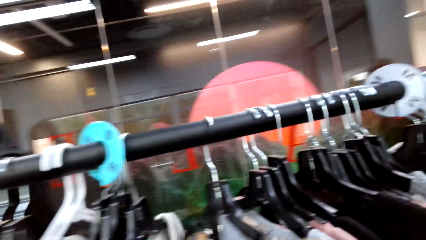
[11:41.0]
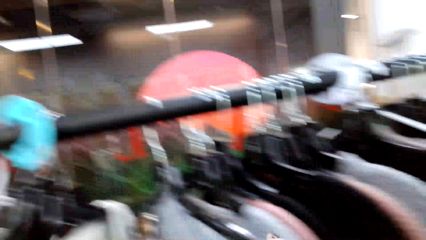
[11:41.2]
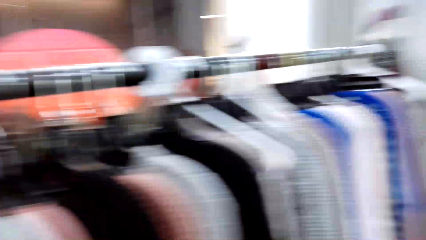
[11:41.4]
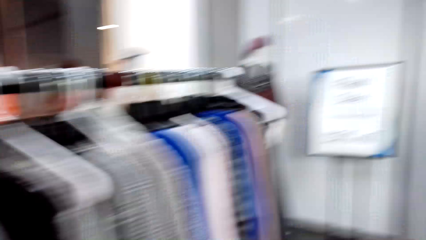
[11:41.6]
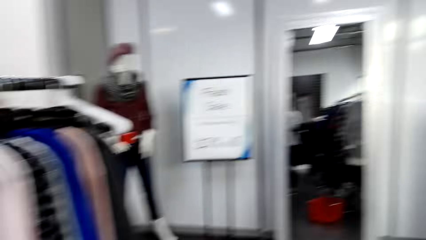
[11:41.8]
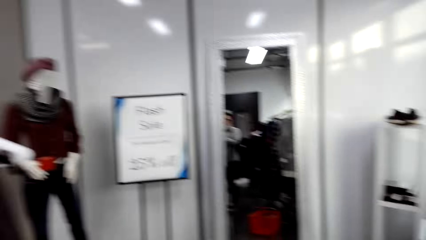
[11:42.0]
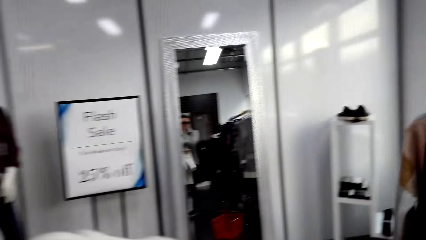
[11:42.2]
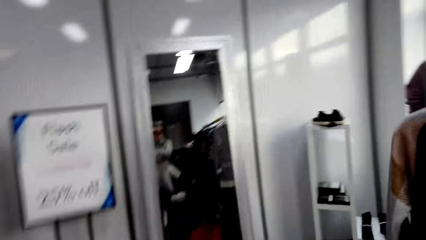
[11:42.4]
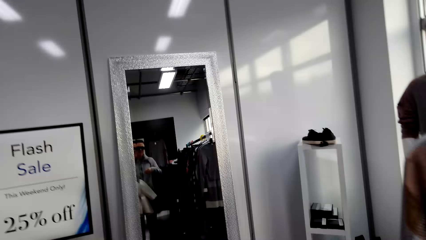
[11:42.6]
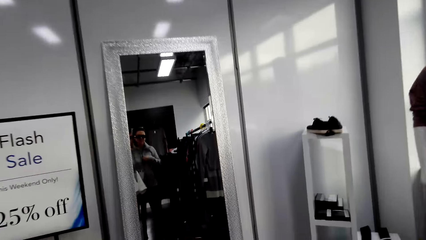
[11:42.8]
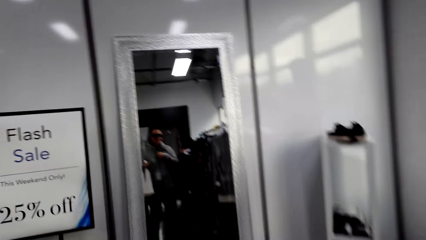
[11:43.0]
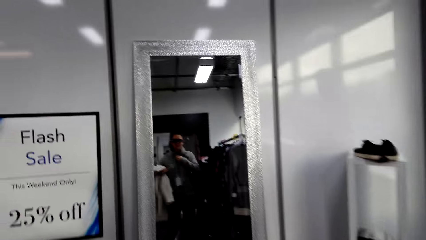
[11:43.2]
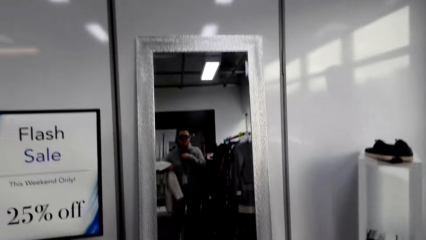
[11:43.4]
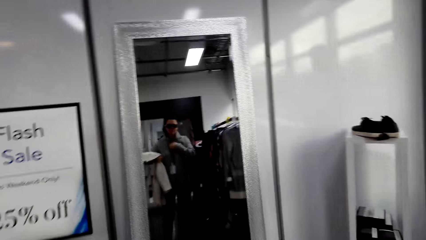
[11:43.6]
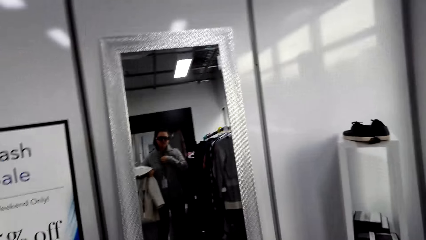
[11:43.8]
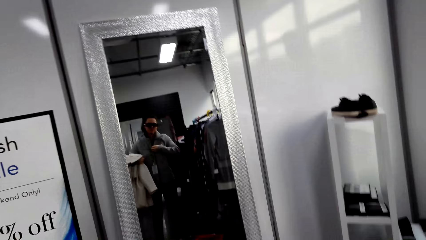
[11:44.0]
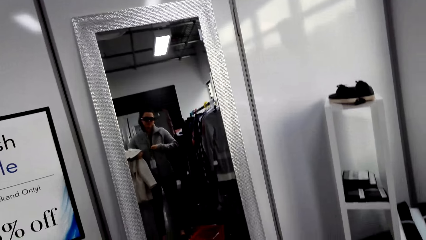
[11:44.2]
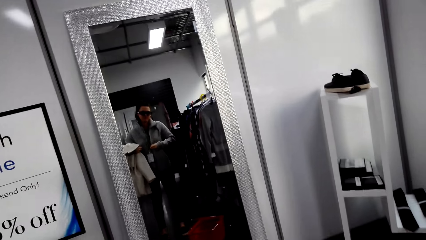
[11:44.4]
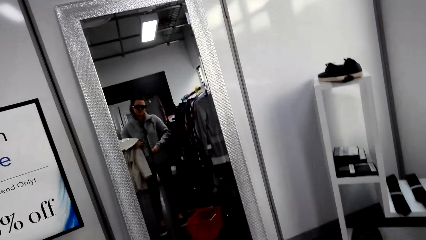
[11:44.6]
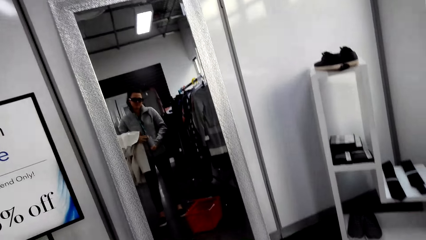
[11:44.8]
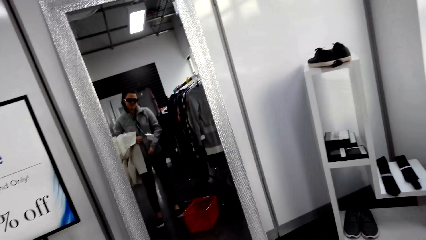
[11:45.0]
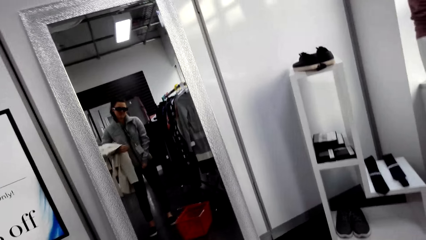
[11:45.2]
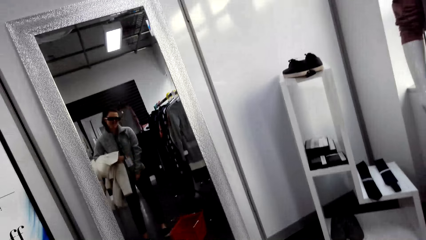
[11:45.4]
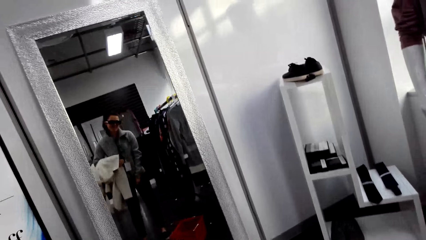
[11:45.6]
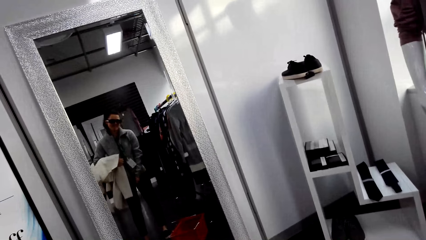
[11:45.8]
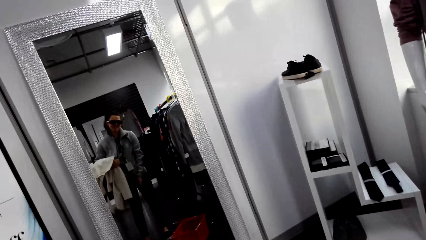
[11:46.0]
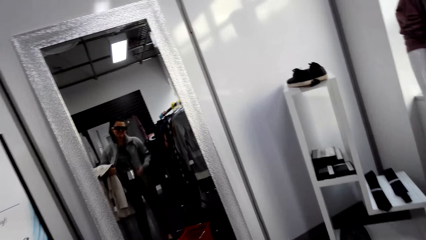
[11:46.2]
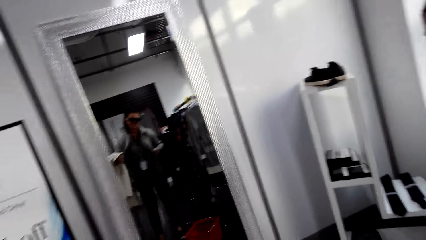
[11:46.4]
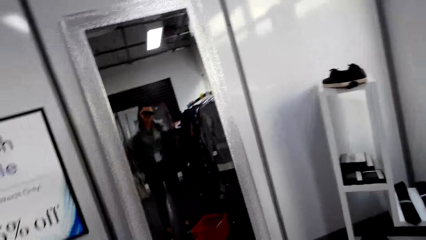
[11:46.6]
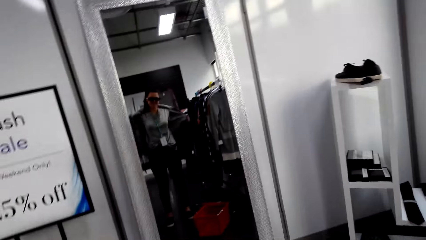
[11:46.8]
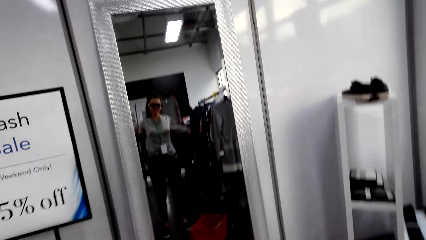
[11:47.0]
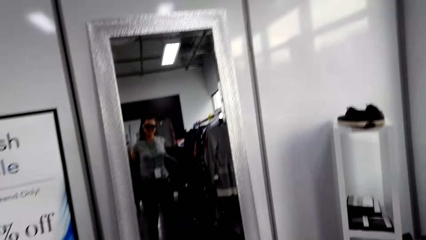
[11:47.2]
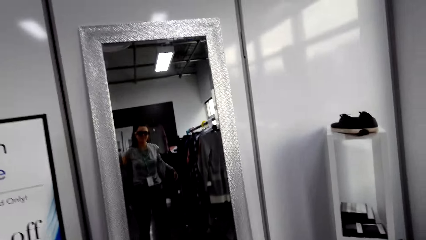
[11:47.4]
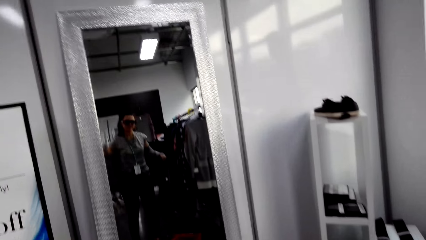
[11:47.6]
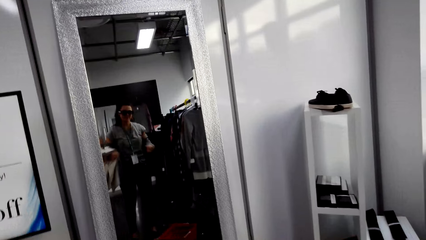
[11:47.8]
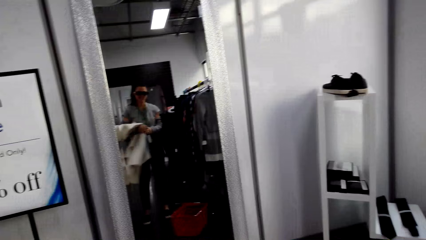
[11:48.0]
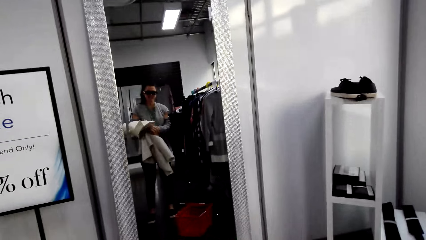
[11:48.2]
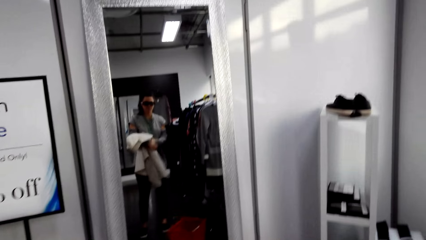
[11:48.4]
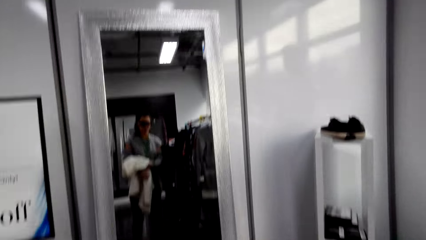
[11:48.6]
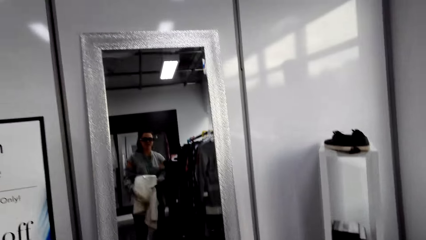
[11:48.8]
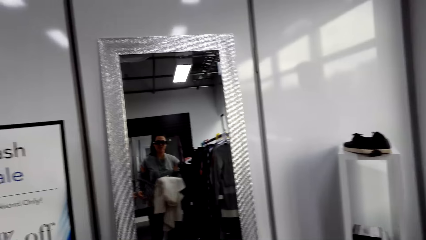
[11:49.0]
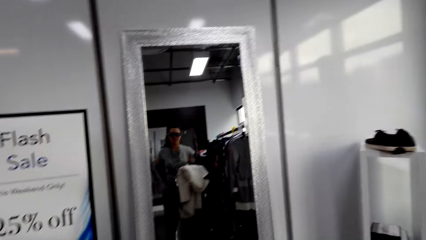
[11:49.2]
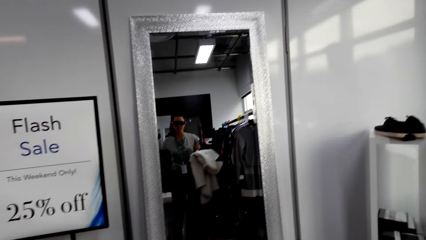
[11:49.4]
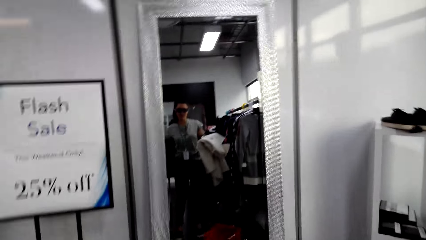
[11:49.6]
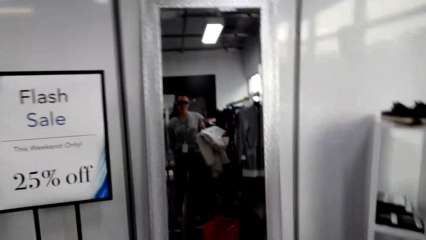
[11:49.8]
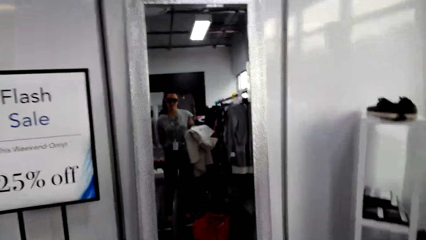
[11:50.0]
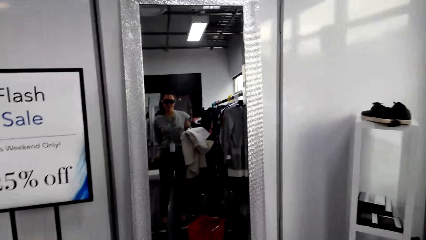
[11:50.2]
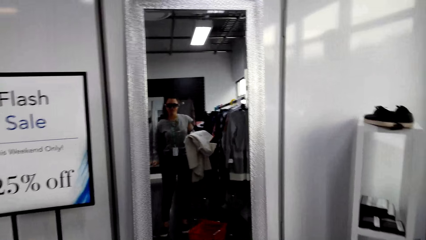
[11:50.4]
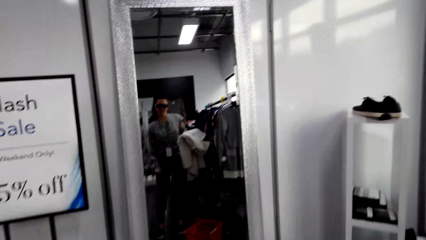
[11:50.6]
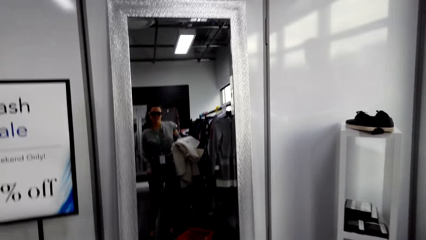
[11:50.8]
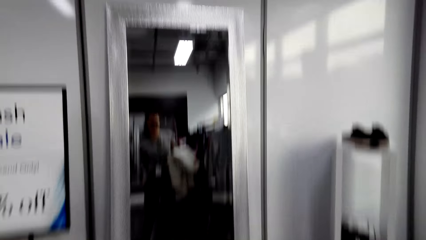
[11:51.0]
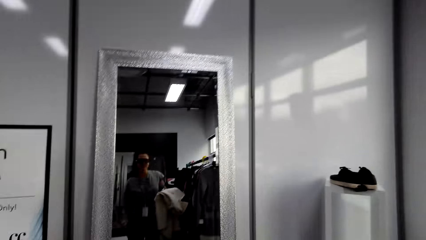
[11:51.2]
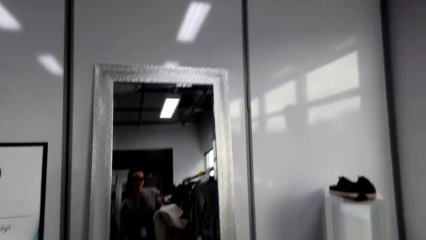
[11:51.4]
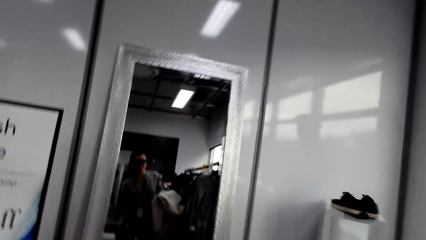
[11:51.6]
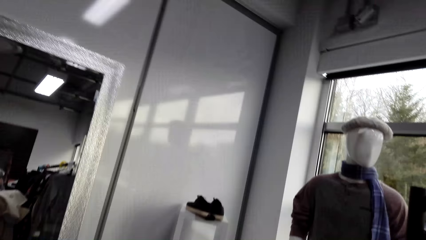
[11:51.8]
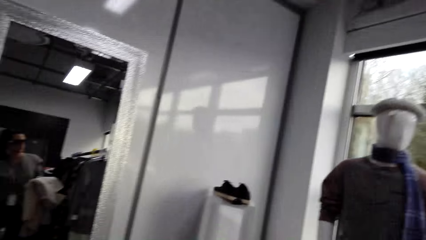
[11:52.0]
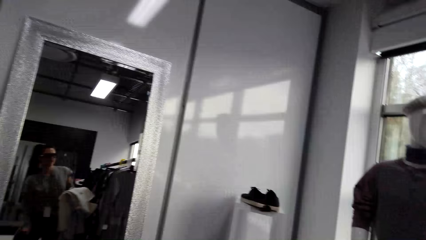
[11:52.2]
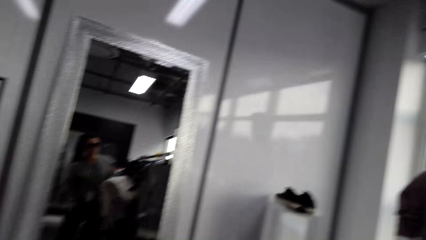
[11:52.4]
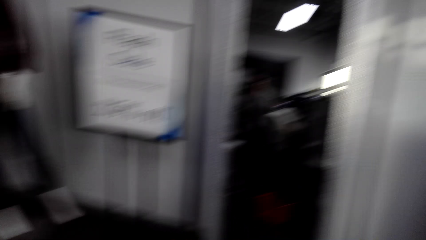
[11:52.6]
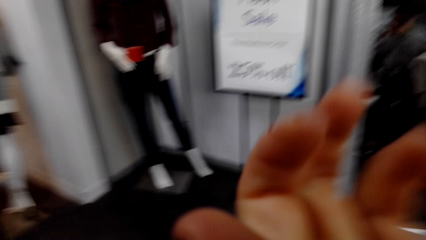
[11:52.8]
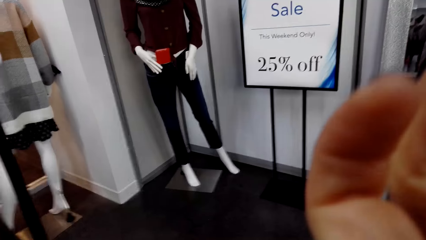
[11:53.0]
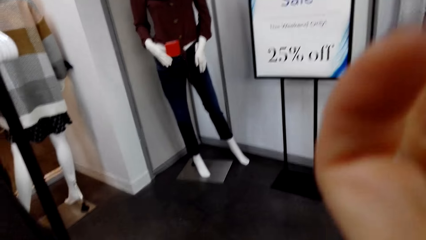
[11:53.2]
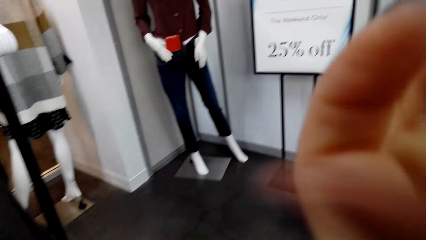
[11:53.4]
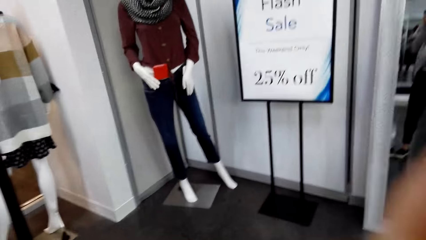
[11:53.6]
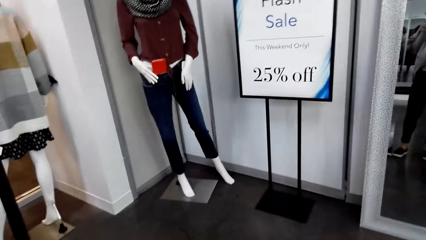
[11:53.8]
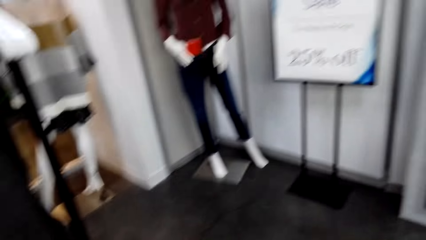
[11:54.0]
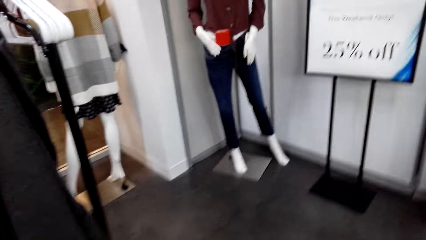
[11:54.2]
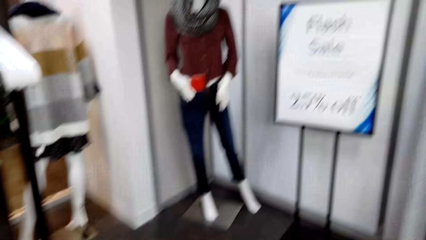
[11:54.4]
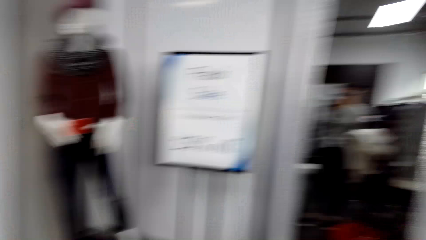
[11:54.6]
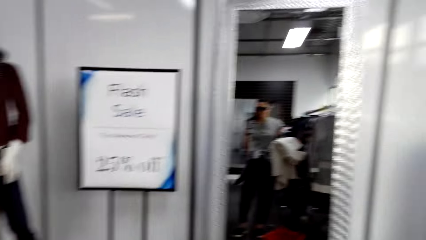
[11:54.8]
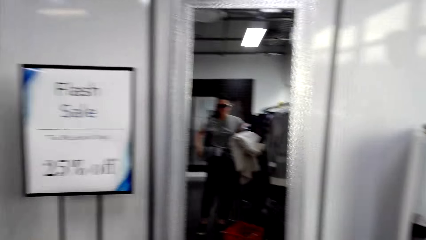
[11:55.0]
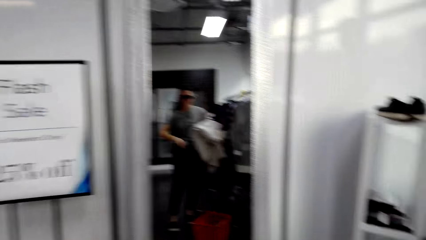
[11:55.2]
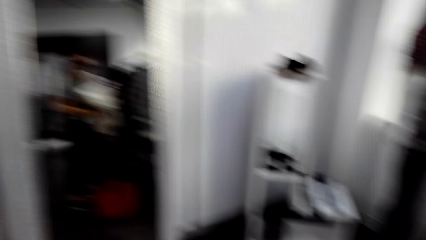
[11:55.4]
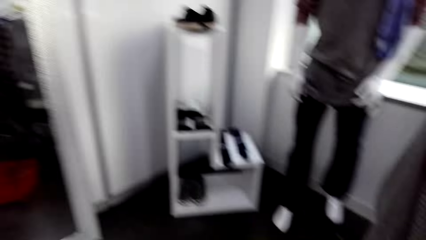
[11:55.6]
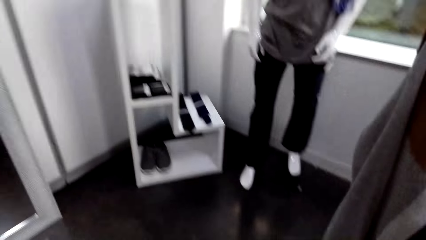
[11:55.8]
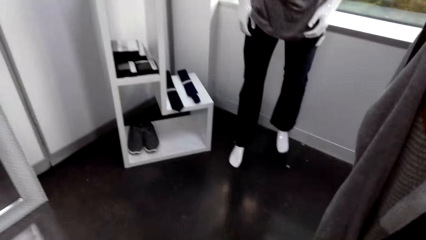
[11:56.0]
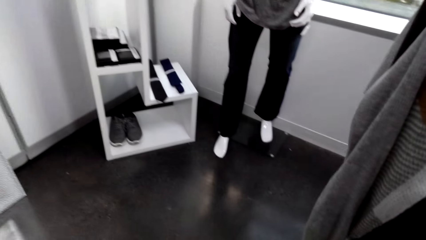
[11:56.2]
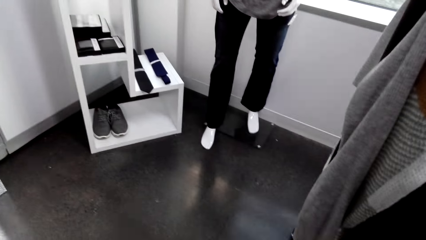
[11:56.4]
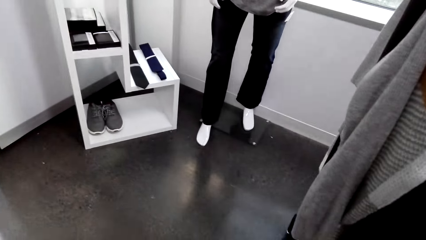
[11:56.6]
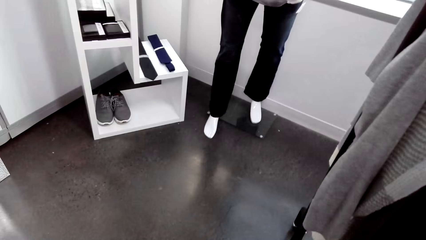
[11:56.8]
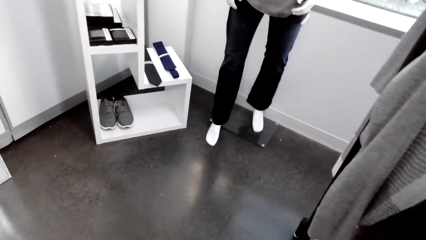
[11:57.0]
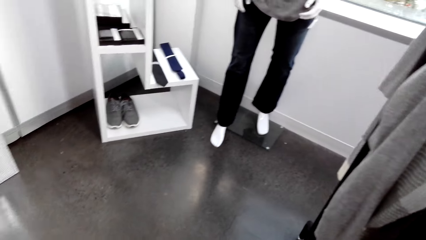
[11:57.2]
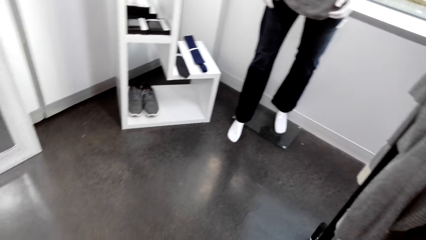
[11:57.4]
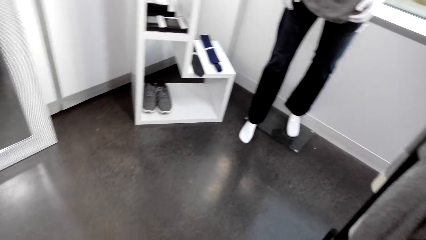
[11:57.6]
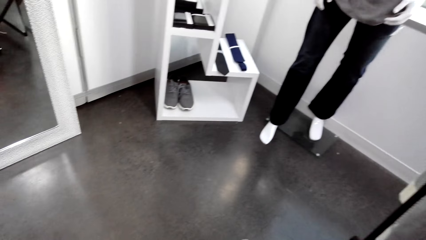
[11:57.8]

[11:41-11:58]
The camera wearer removes the sweater from the hanger. She walks to the mirror. She removes her jacket. She touches something. She lifts a hand. She stares at the floor. She looks around.
